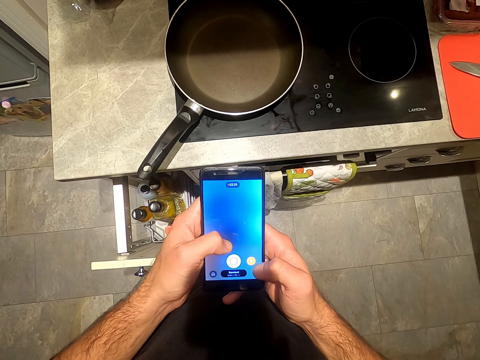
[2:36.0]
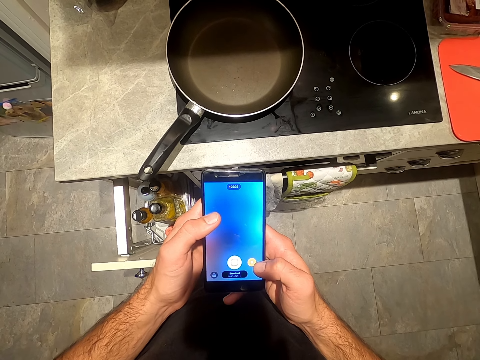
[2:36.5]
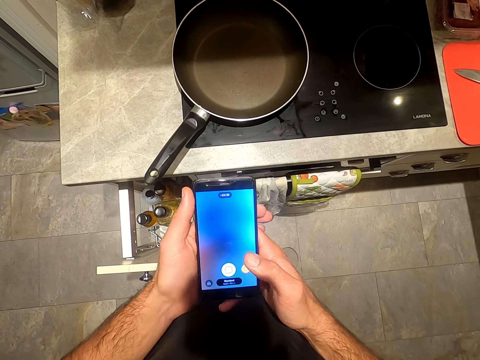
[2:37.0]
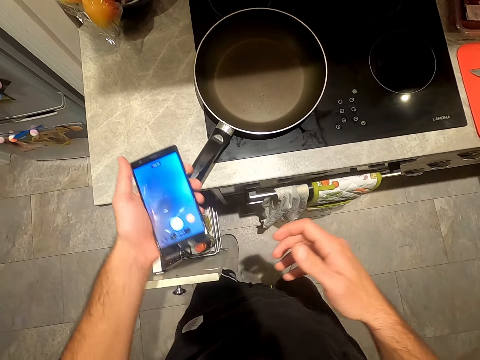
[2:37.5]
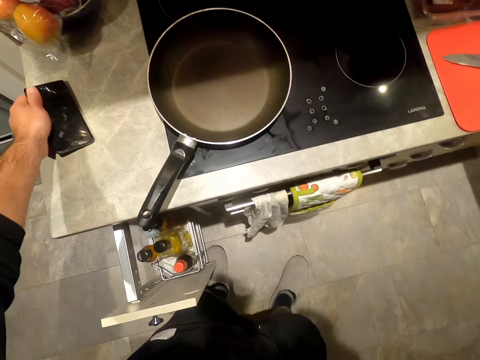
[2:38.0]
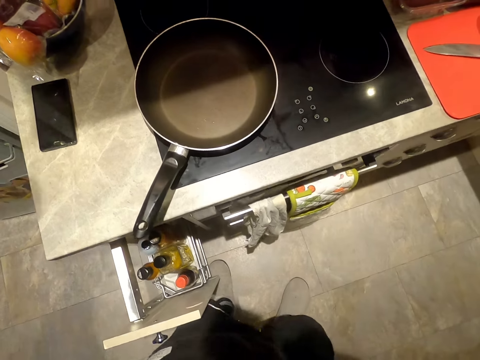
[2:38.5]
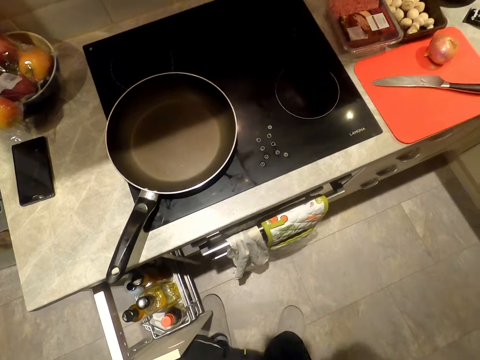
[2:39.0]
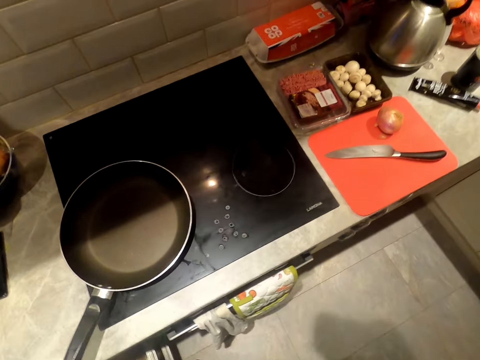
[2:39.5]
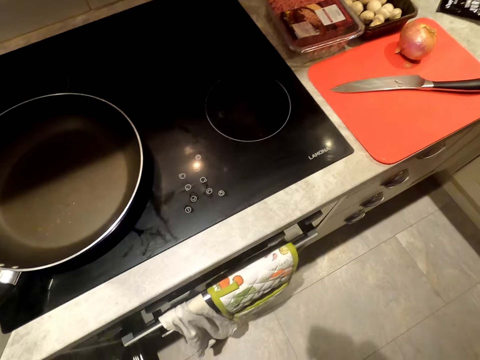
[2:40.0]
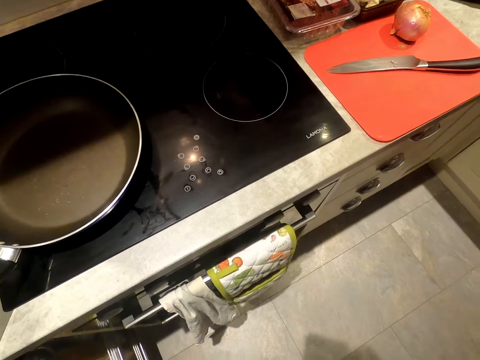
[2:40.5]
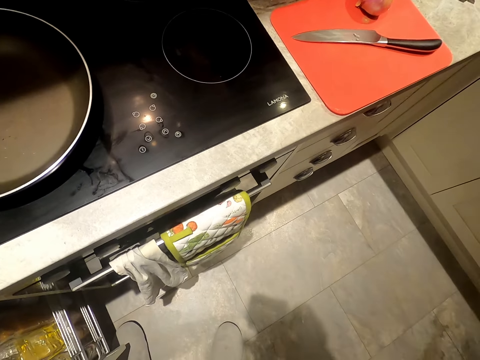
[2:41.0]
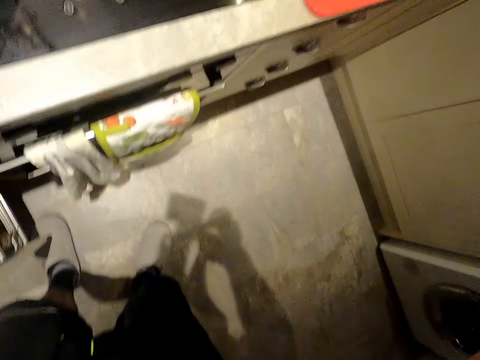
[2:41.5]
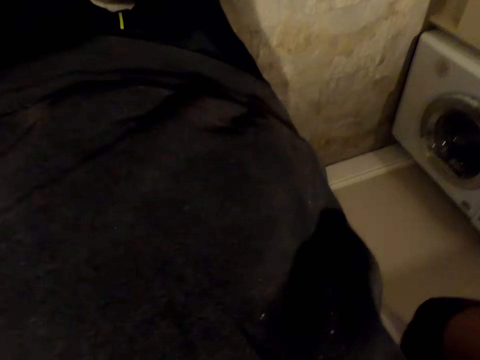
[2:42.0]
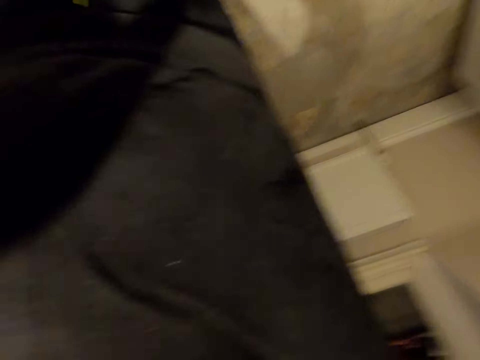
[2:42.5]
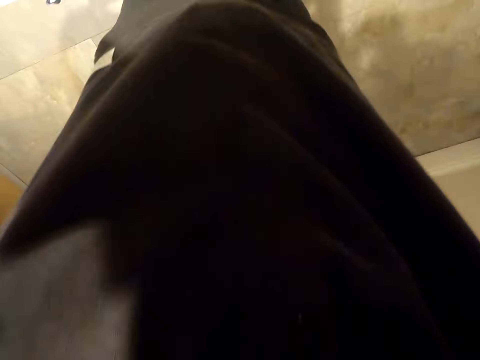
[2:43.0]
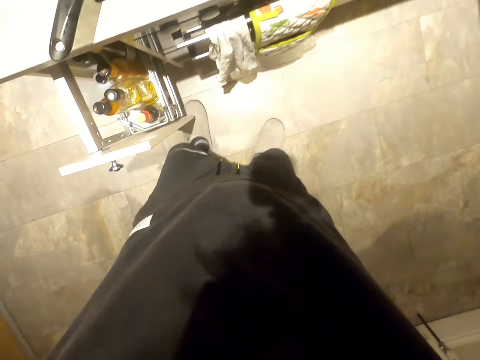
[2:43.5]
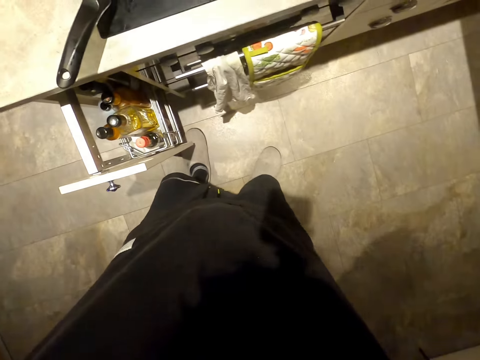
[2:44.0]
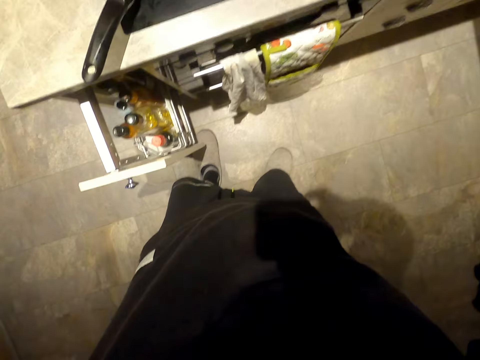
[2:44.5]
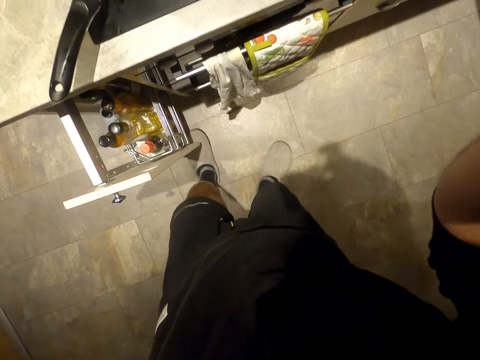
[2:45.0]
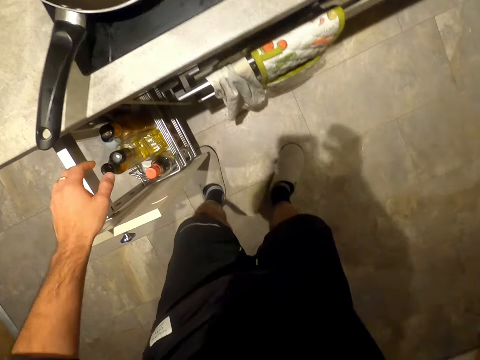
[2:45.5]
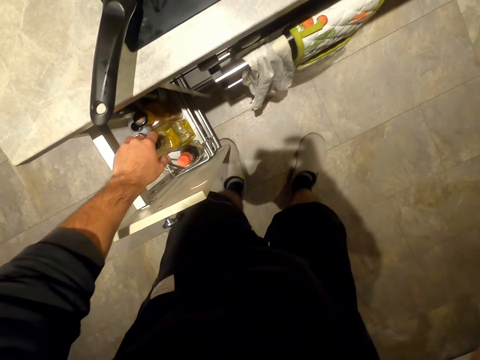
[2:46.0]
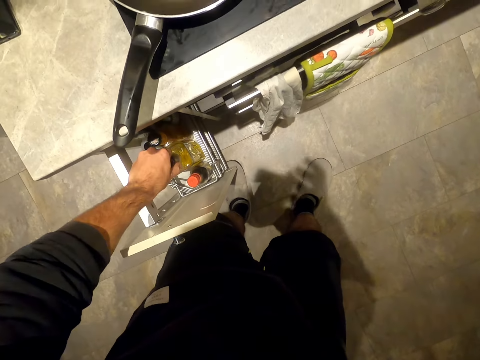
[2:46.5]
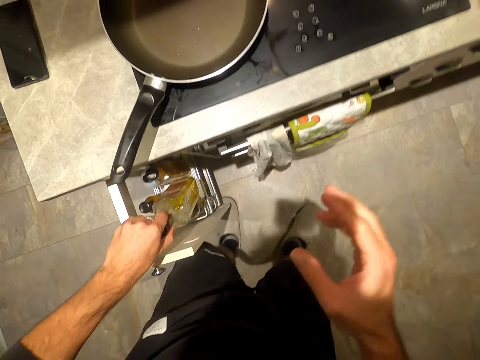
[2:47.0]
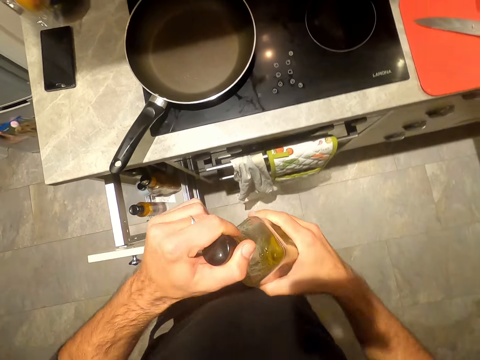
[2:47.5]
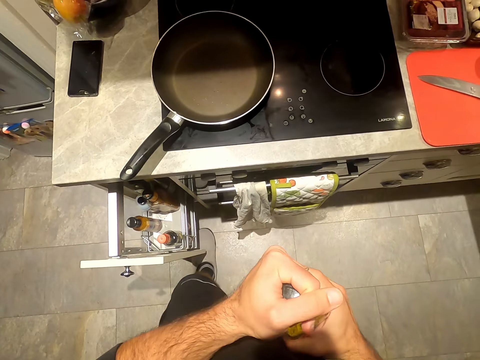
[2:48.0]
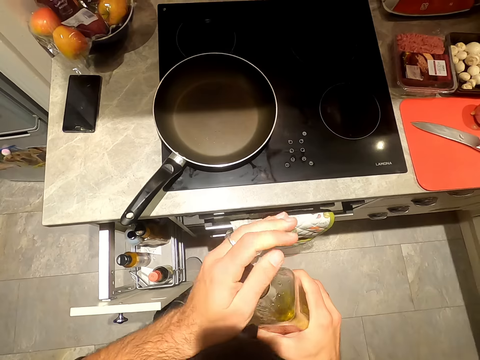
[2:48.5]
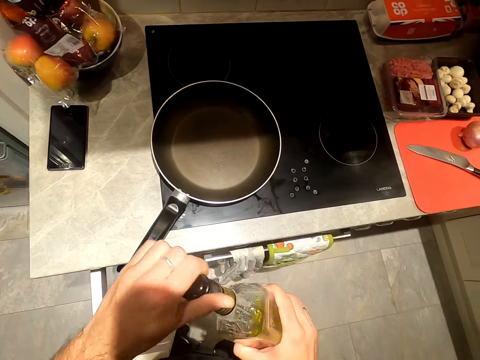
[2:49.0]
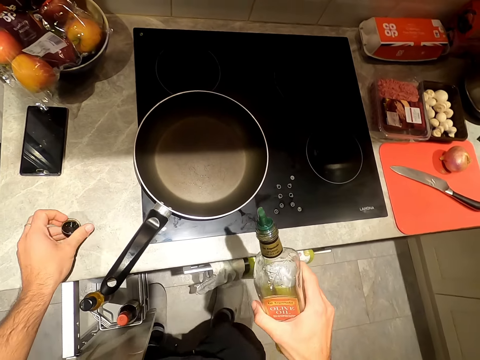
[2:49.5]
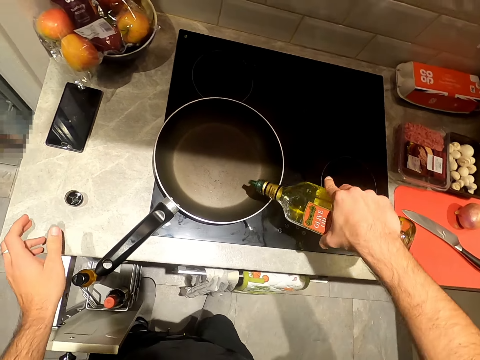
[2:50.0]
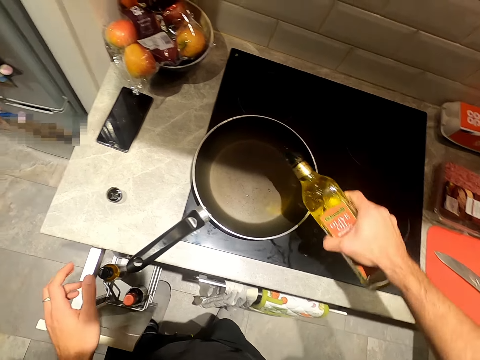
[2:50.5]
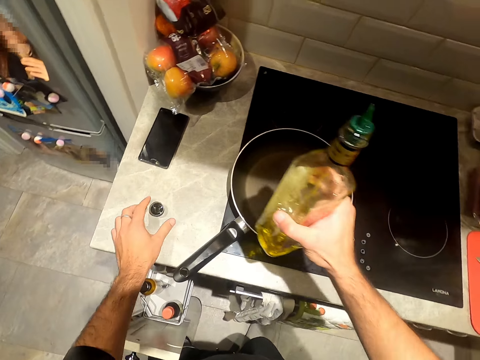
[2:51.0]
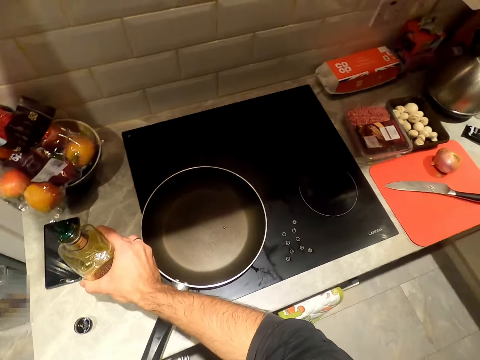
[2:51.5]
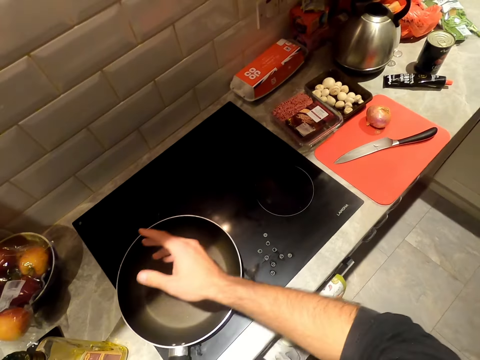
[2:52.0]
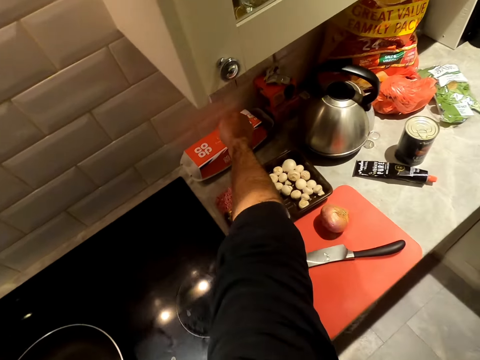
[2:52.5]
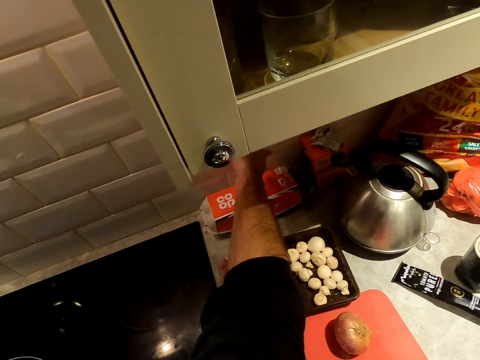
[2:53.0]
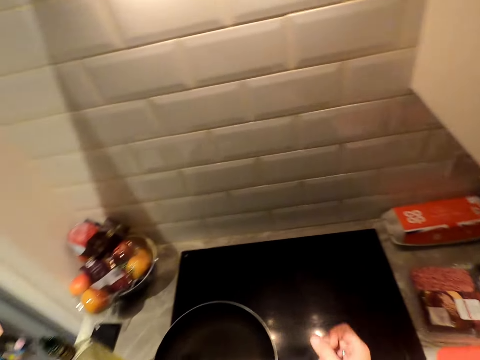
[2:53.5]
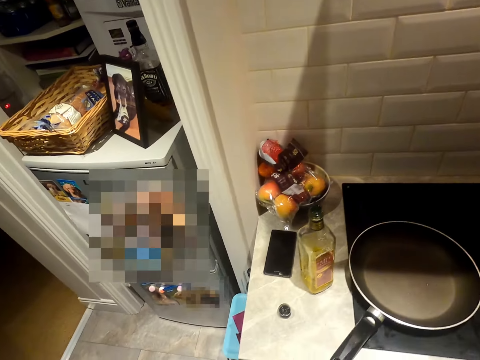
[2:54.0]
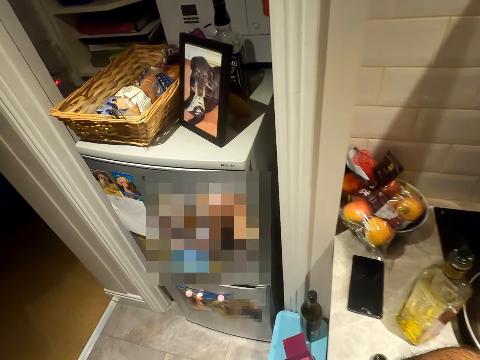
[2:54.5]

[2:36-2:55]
The camera wearer puts the mobile phone on the table. They stare in the room. They pick up the cooking oil from the cabinet or drawer. They pour the oil in the pan. They put the cooking oil on the table.

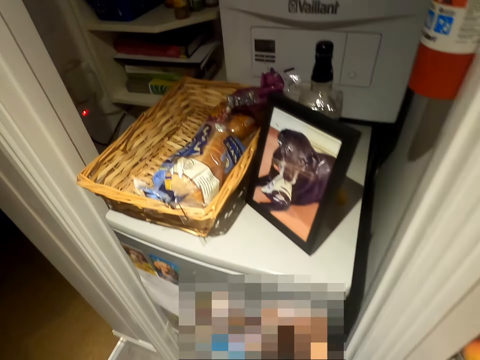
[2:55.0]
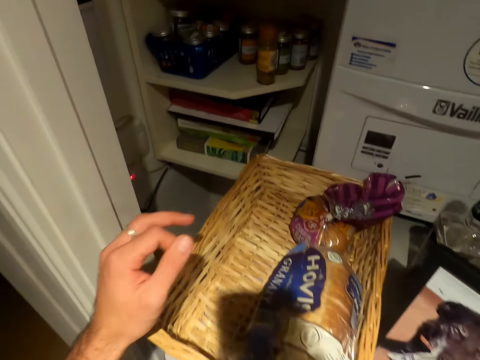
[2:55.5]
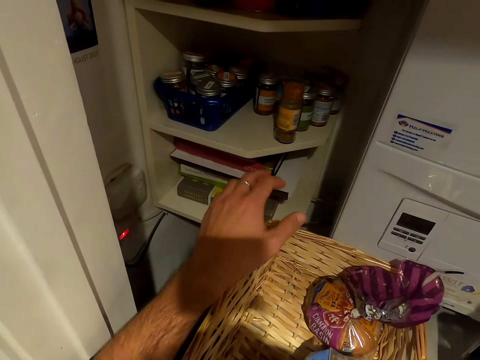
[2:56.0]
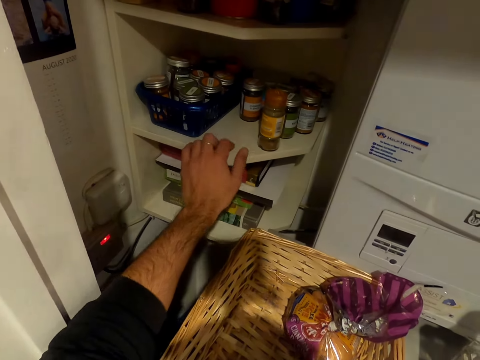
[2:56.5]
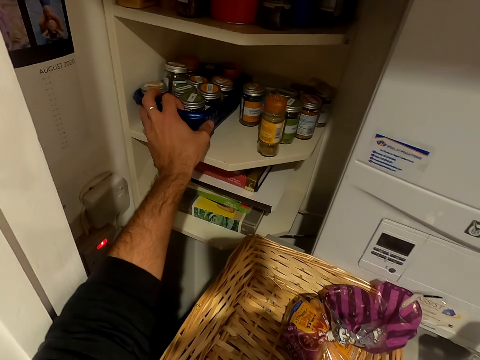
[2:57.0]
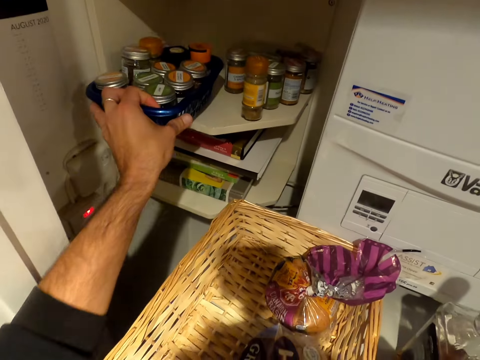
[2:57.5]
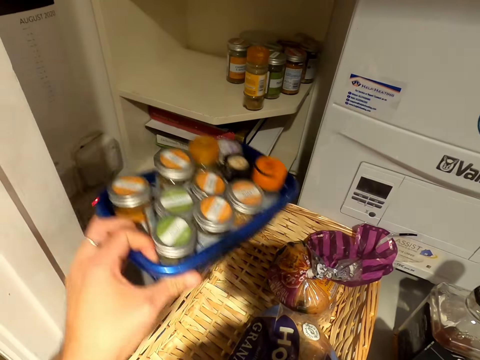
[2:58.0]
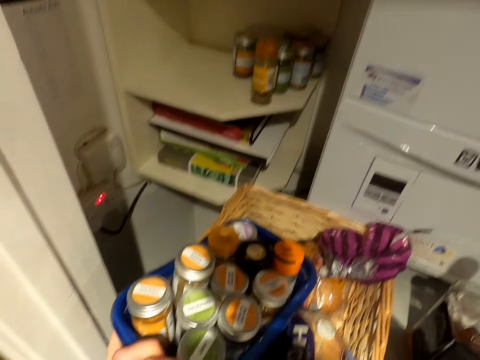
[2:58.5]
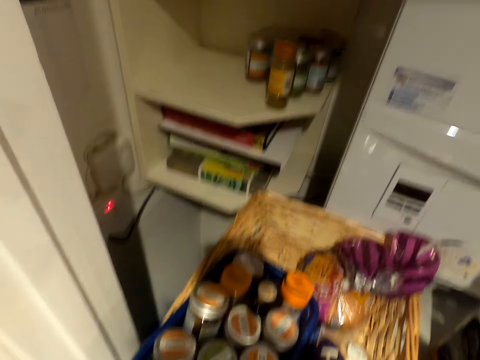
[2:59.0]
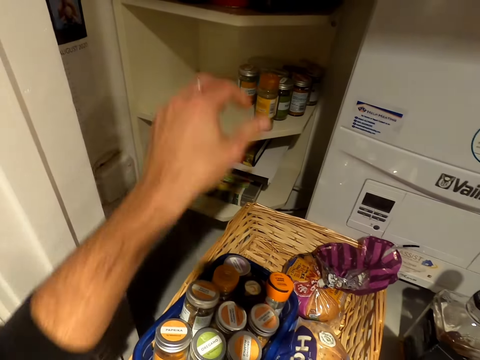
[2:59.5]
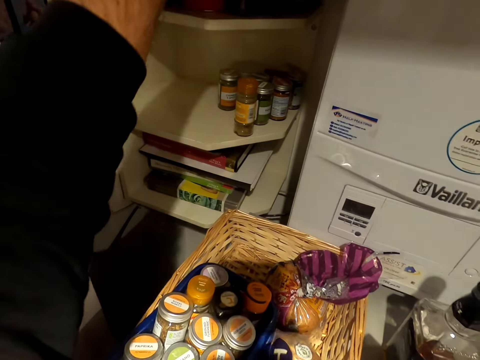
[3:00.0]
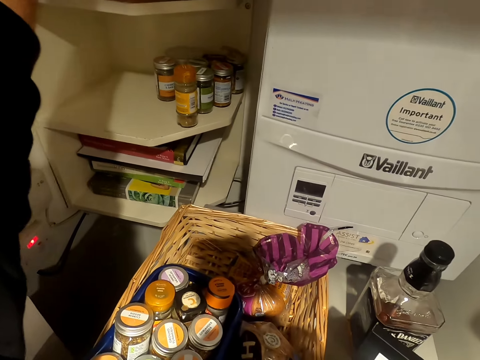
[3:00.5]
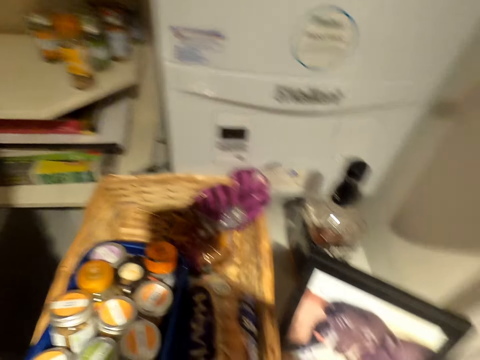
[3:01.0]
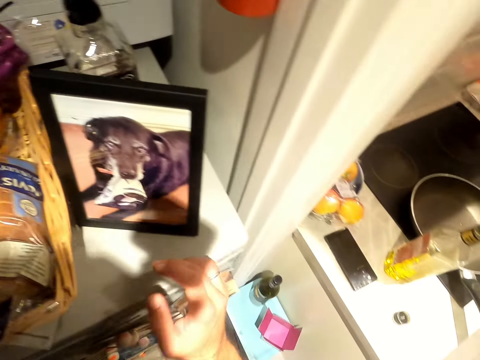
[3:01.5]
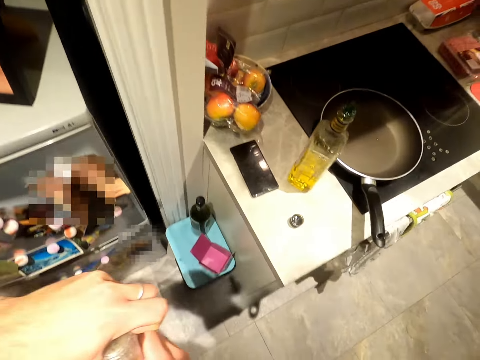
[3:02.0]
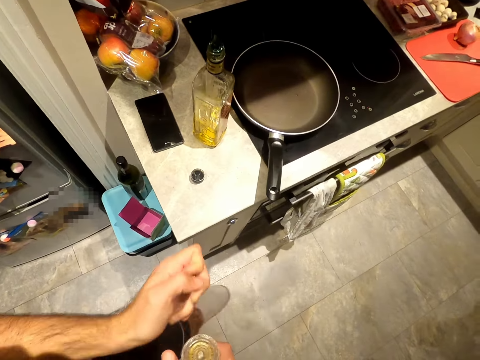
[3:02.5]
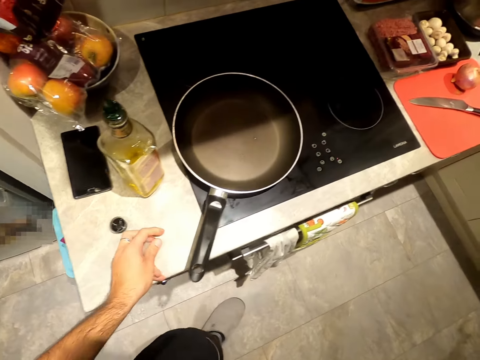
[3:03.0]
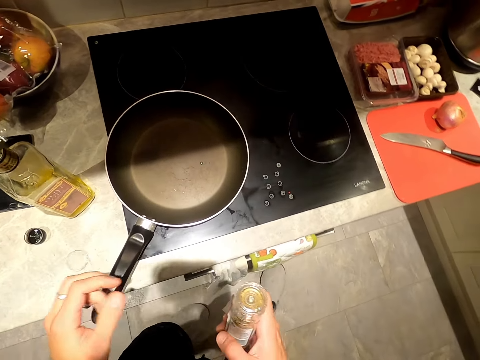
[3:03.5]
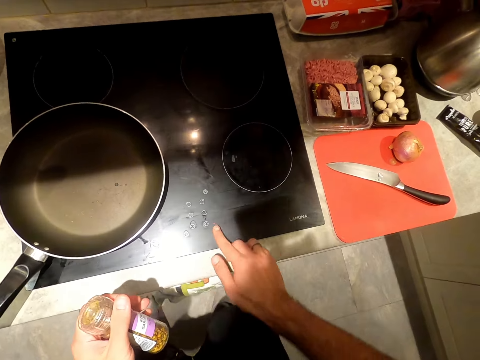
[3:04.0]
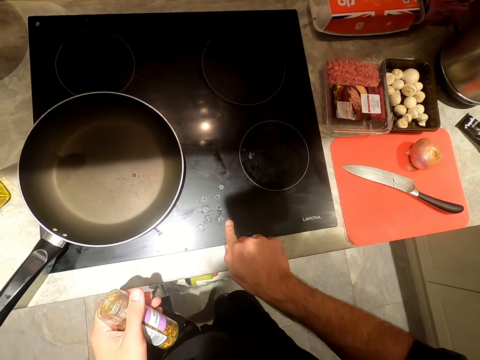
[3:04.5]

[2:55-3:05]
The camera wearer touches the rack with spice. They take a tray from the cabinet.
